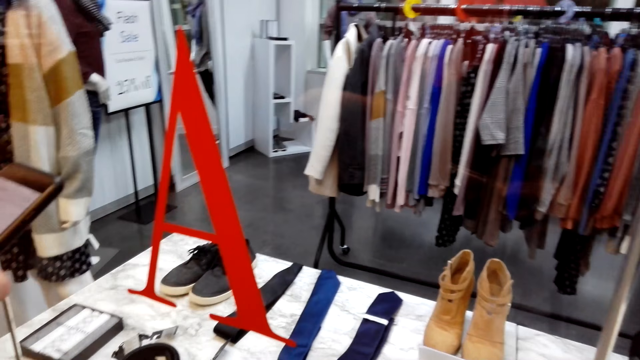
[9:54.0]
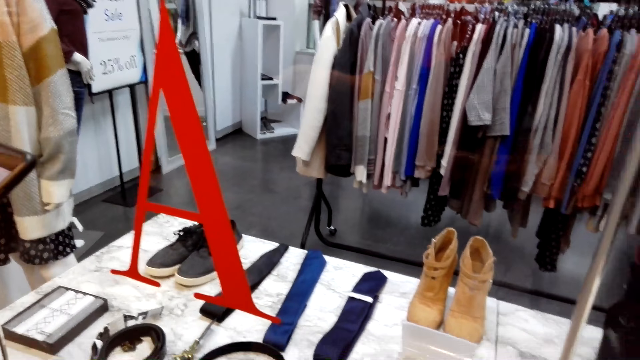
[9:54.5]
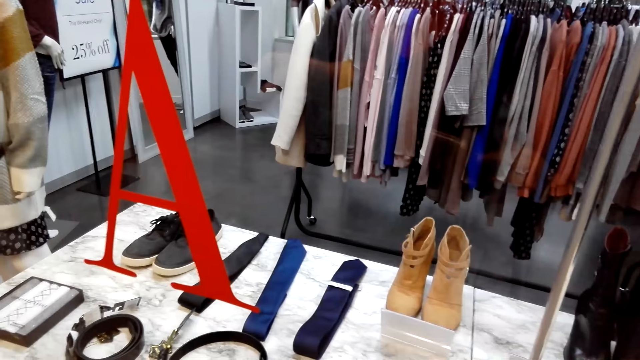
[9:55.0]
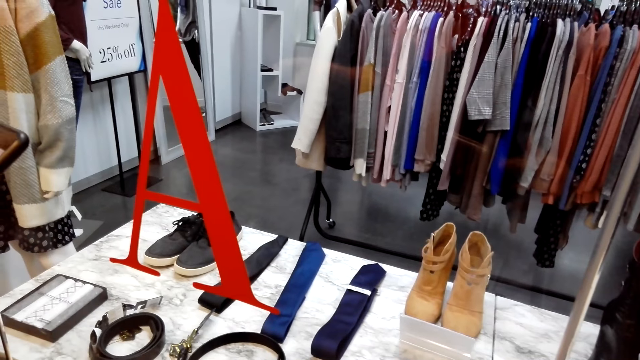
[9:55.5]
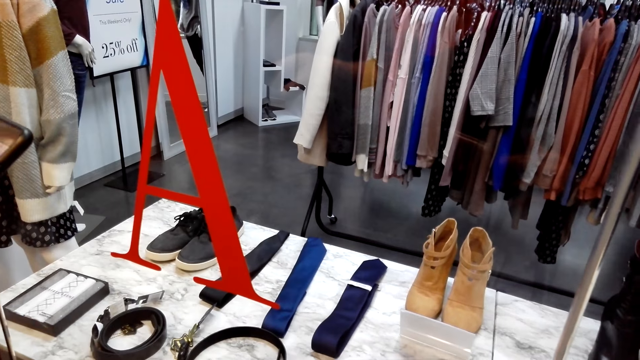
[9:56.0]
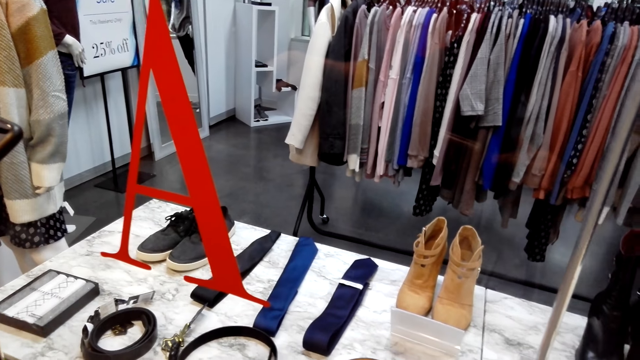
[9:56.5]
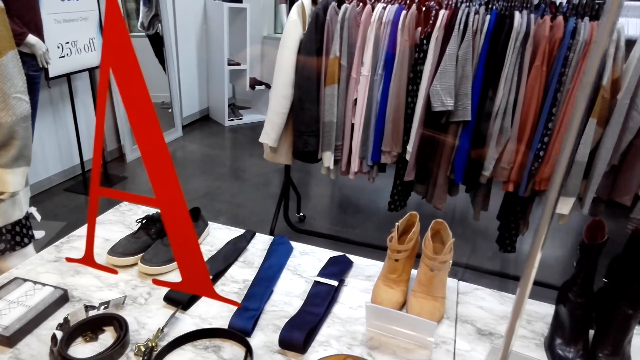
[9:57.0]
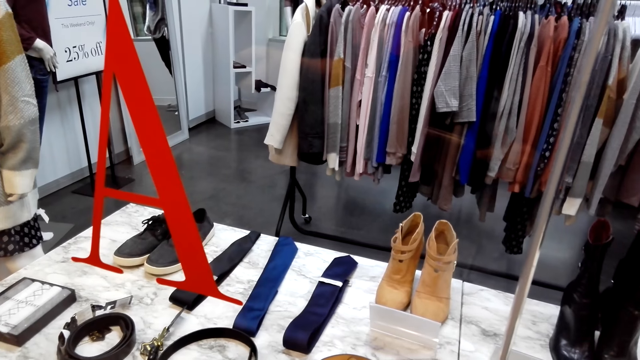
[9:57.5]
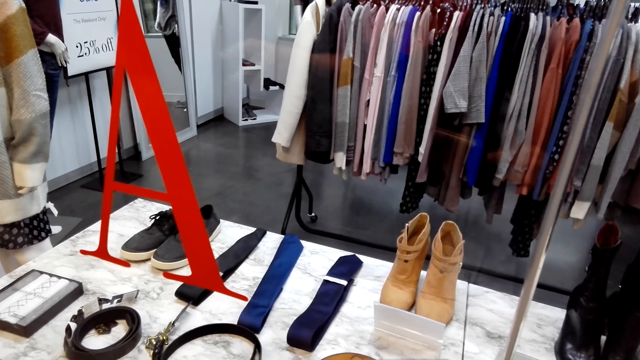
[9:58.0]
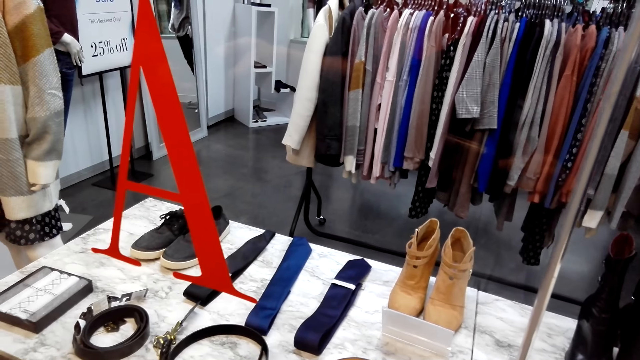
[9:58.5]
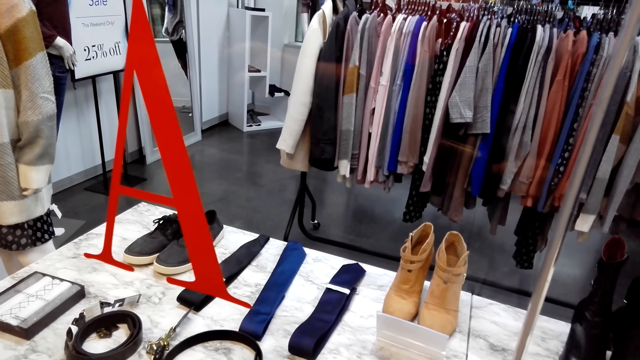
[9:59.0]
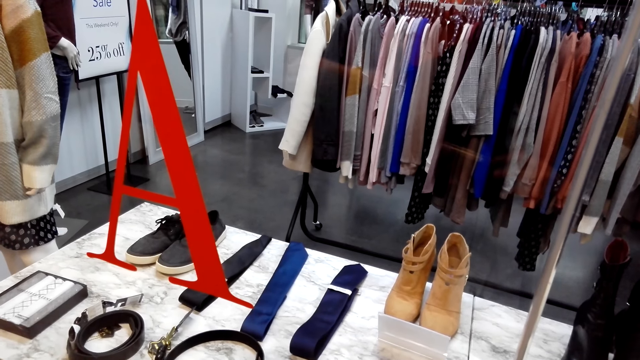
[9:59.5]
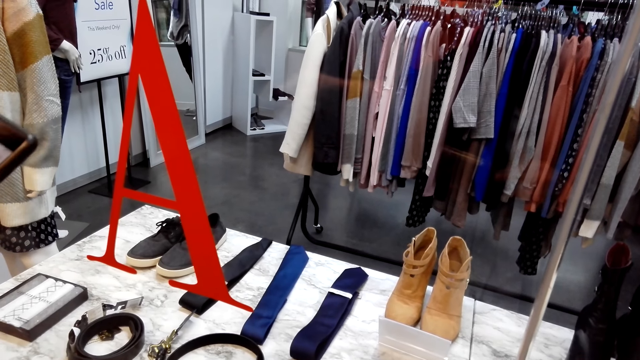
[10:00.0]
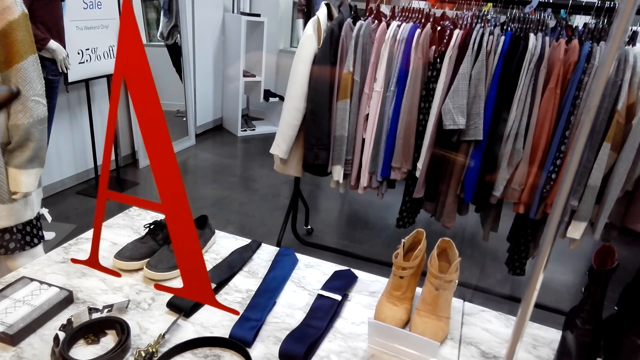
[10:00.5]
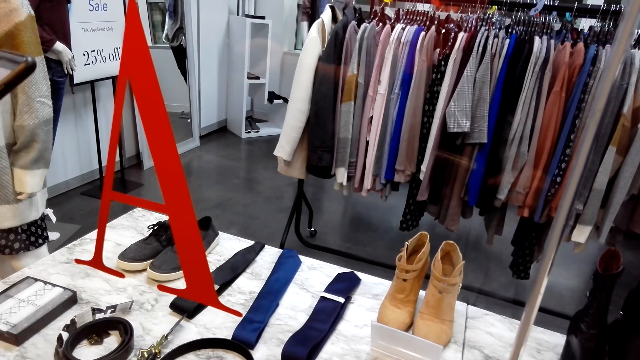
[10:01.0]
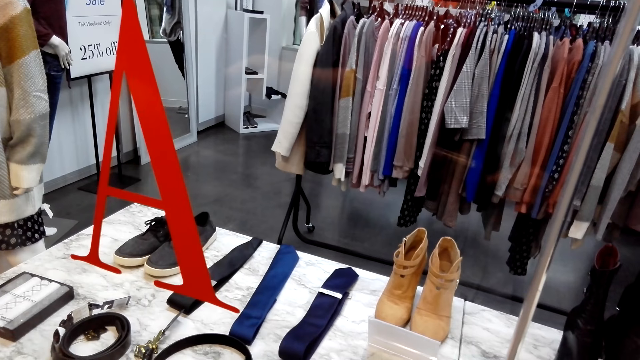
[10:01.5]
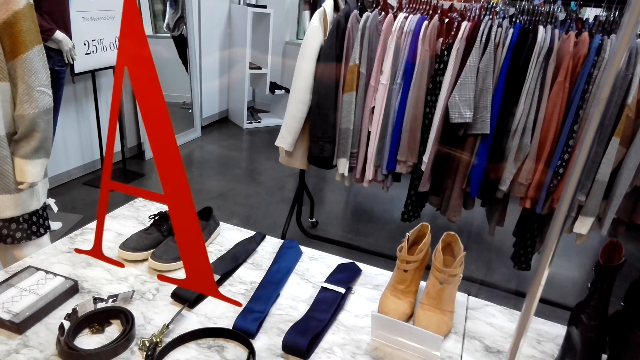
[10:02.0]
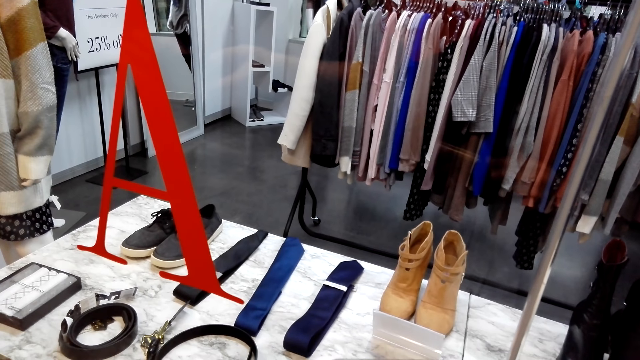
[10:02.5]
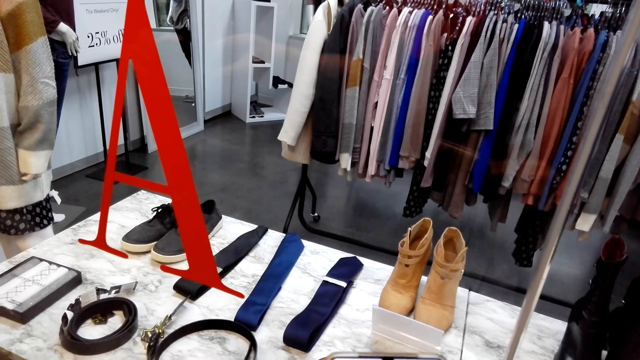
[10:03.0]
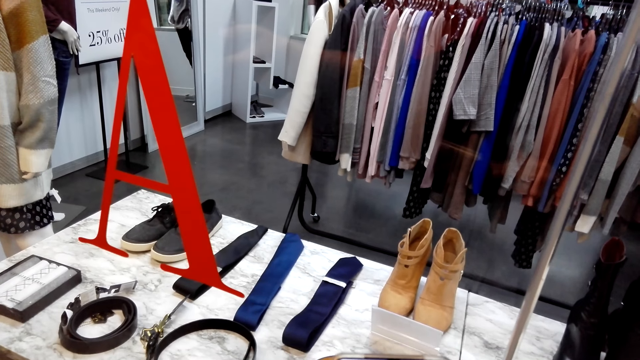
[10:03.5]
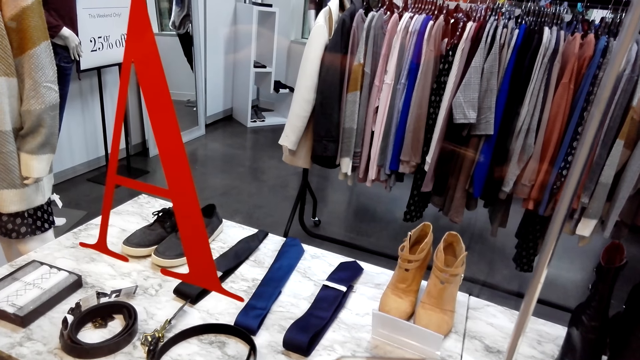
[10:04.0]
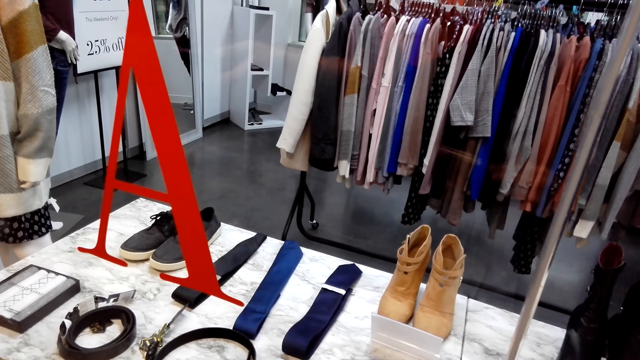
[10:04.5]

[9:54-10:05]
The camera wearer looks around the boutique.

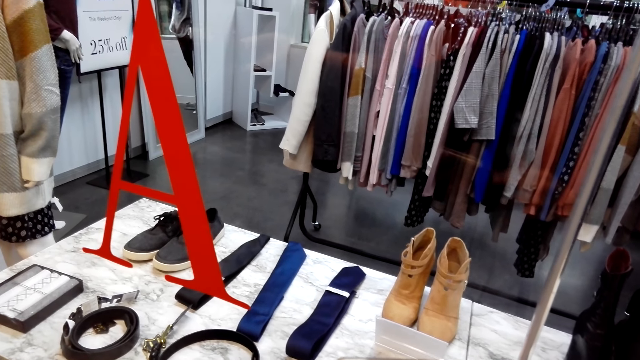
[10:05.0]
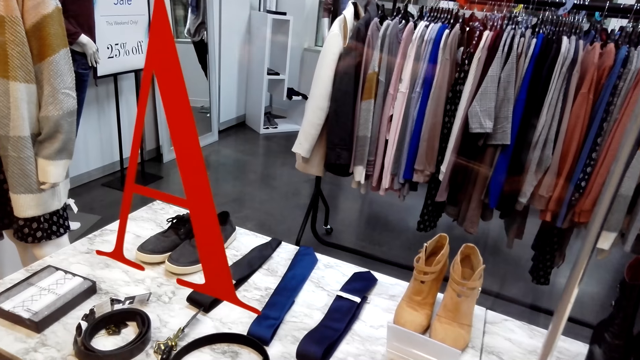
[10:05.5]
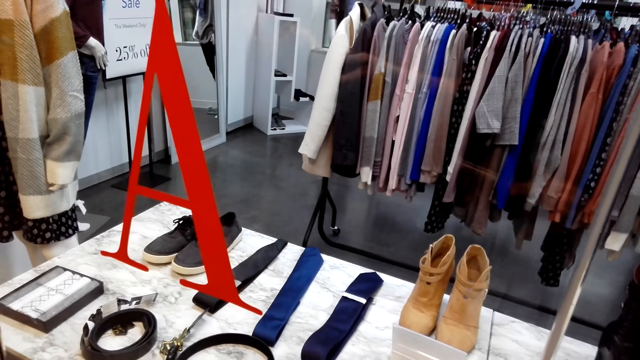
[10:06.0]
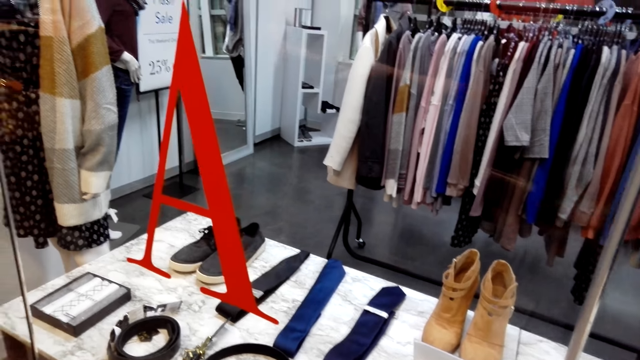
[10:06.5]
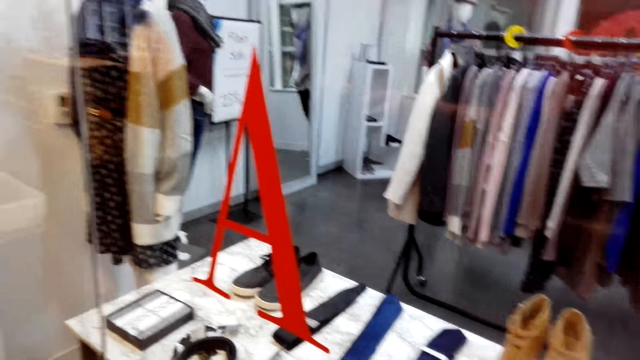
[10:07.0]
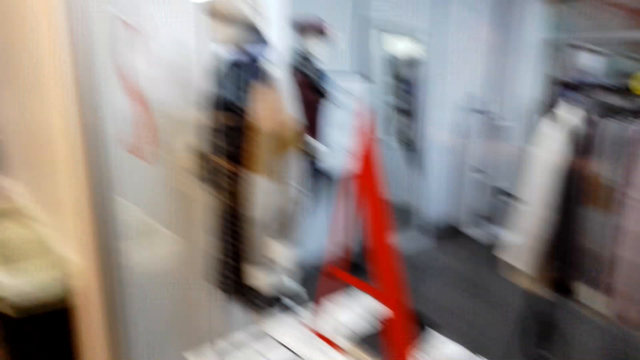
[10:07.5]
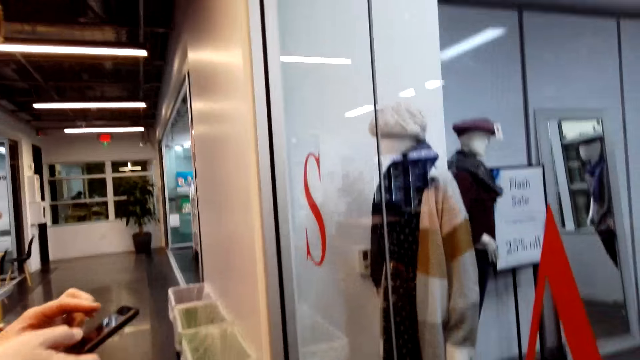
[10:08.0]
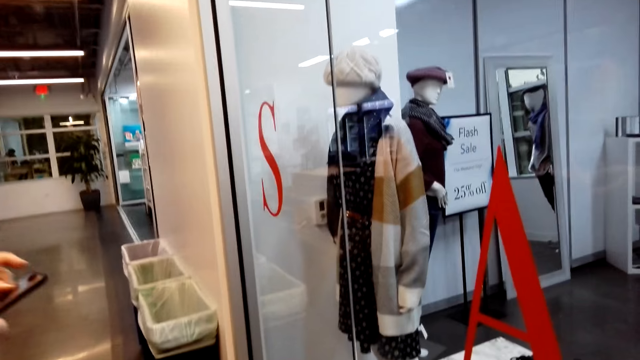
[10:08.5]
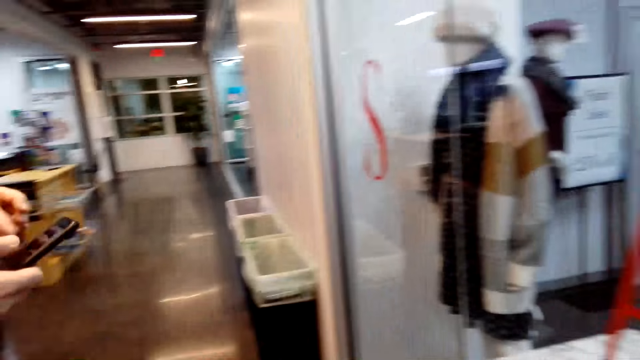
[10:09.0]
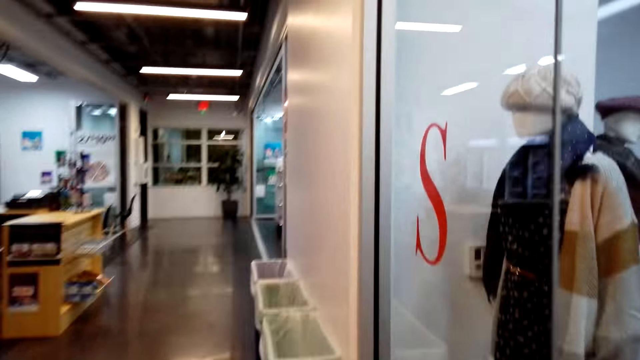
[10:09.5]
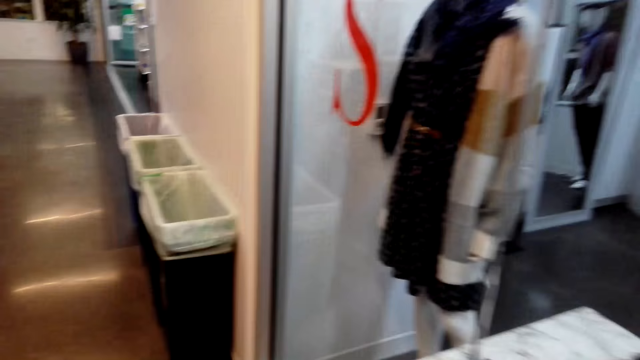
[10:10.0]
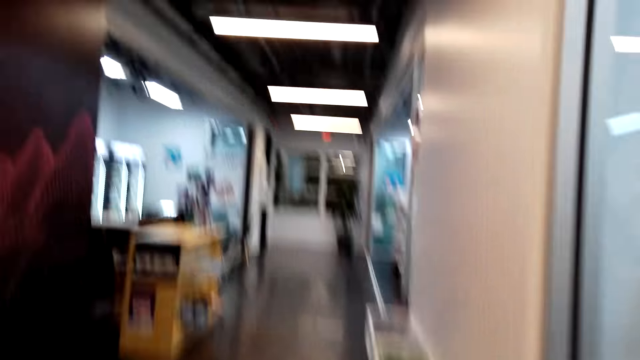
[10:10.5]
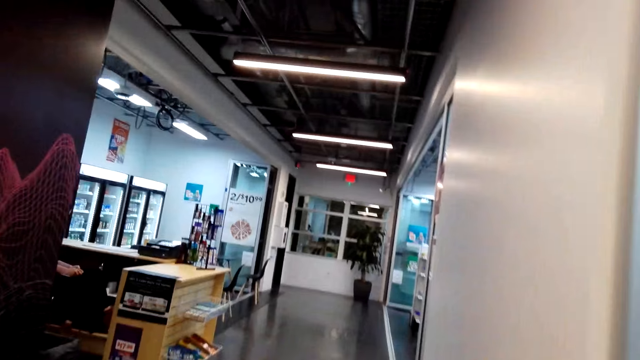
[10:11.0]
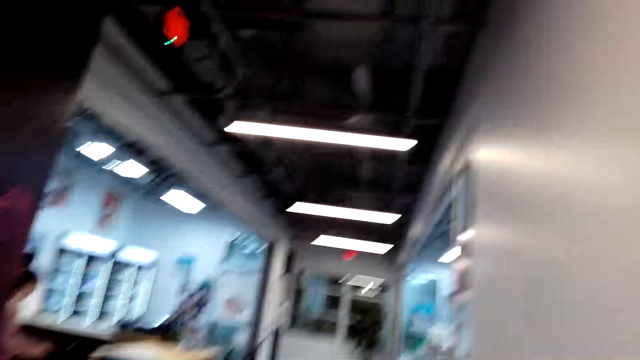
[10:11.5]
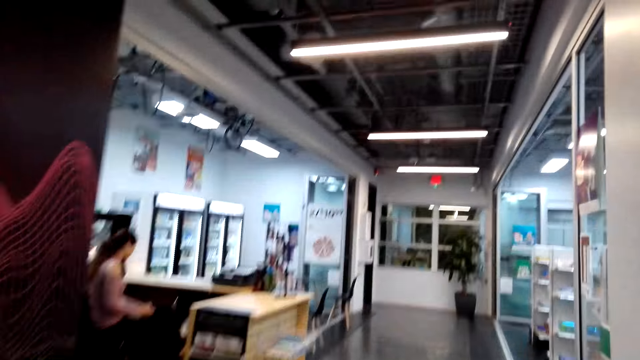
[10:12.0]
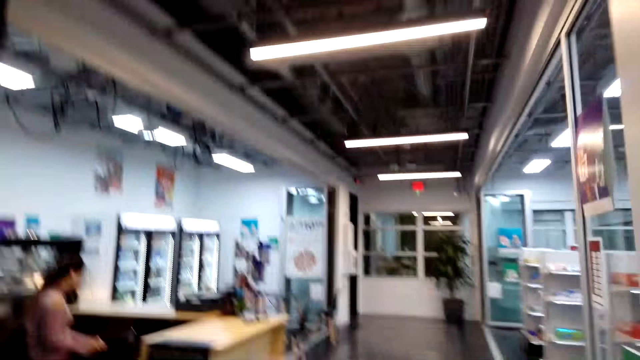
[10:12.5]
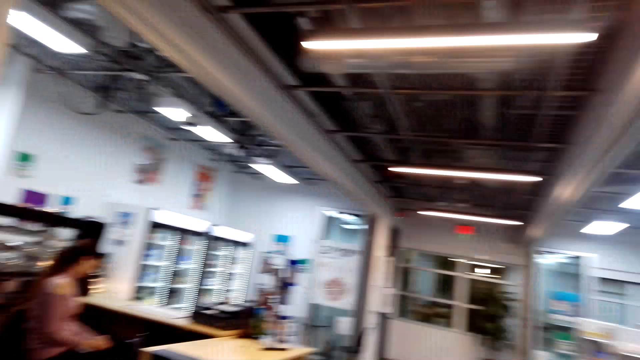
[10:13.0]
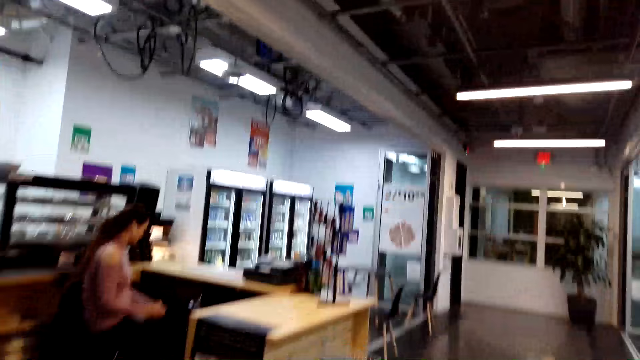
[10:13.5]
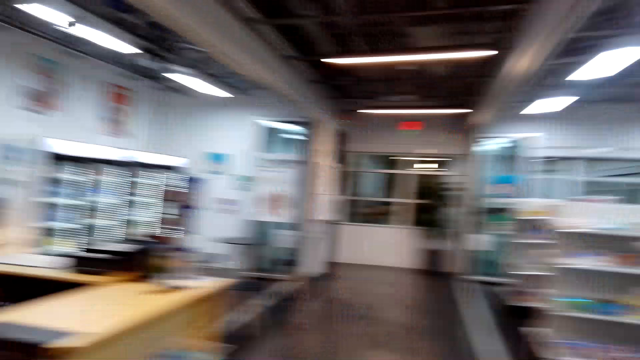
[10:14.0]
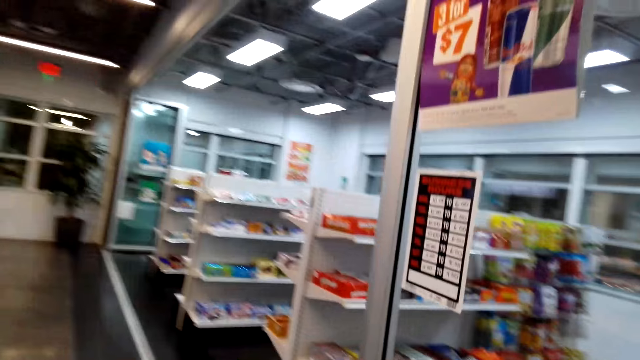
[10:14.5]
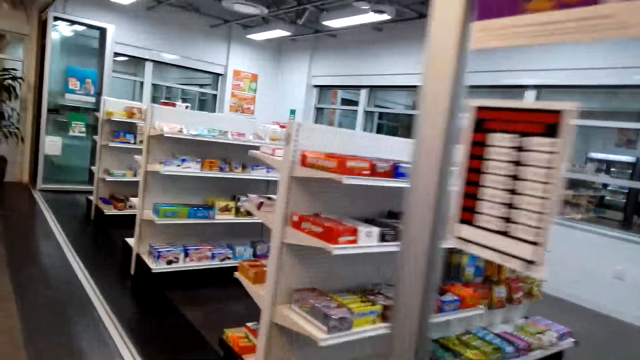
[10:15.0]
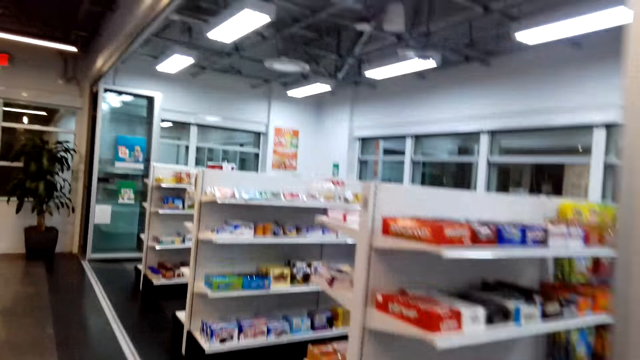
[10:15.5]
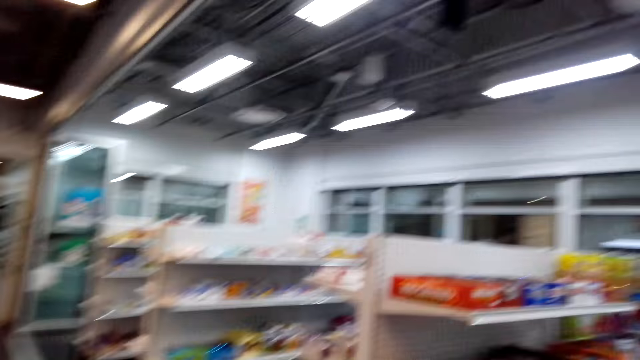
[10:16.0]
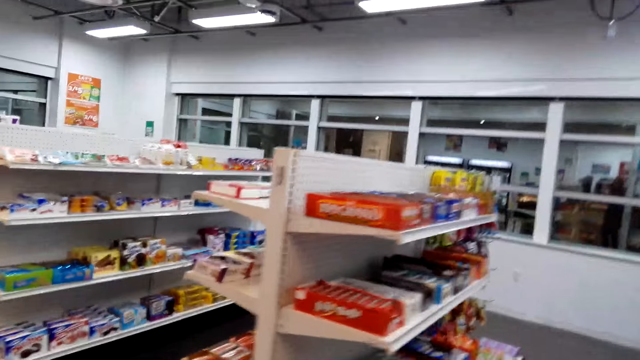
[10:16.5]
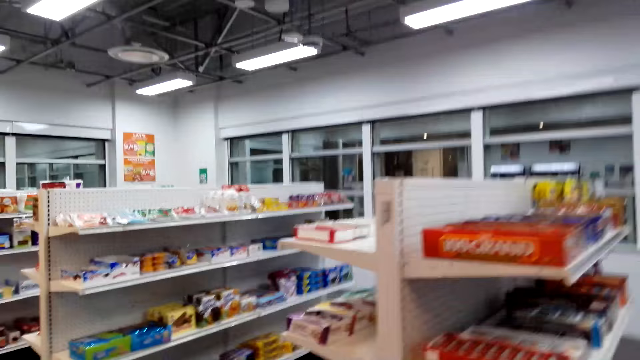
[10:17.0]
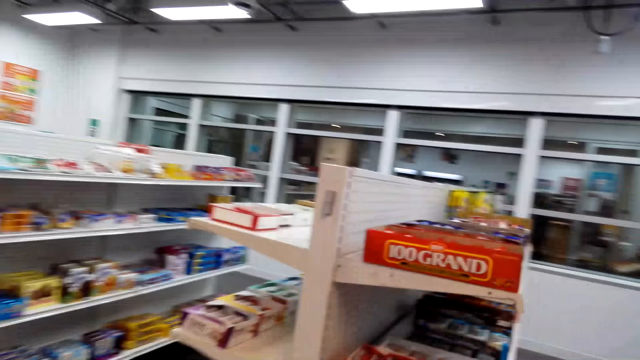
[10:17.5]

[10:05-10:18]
A man operates a phone. The camera wearer looks around the mall. They walk around the mall.
